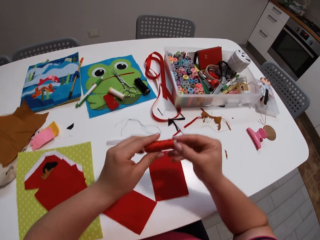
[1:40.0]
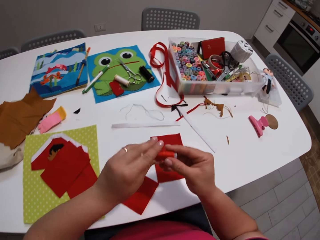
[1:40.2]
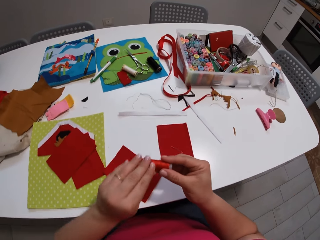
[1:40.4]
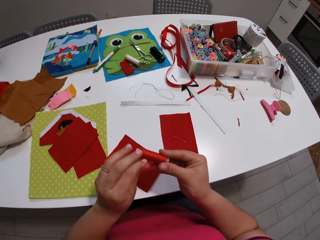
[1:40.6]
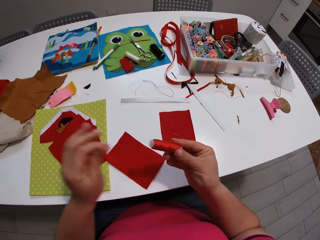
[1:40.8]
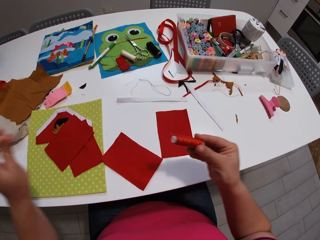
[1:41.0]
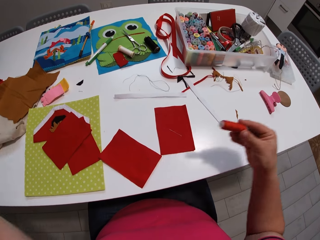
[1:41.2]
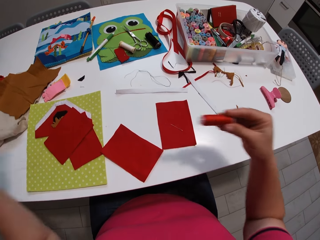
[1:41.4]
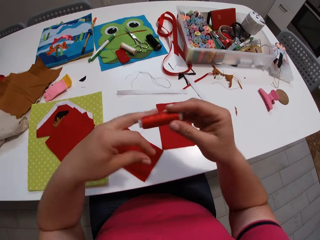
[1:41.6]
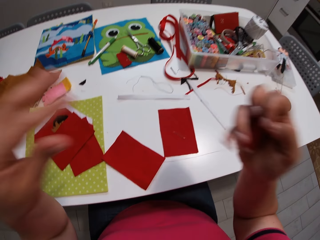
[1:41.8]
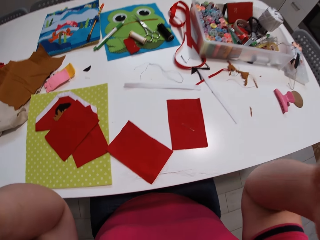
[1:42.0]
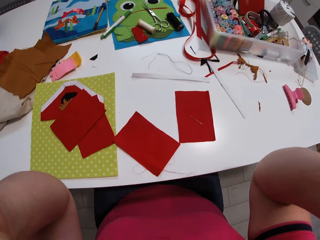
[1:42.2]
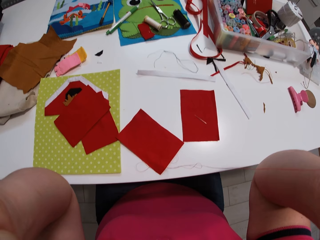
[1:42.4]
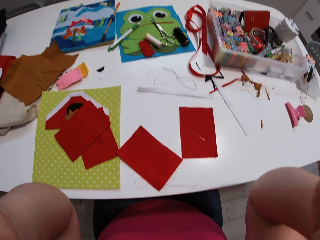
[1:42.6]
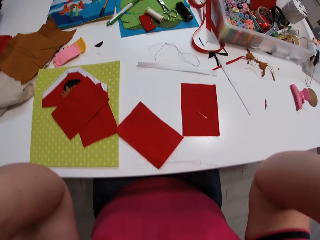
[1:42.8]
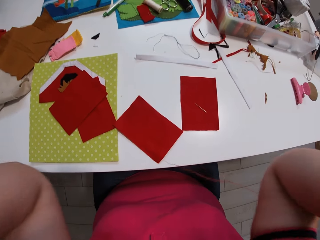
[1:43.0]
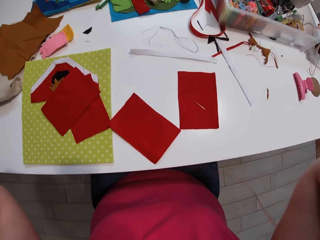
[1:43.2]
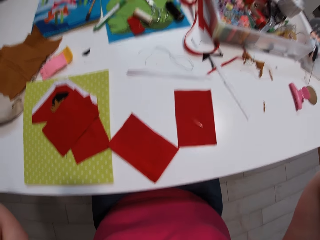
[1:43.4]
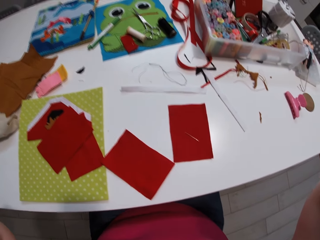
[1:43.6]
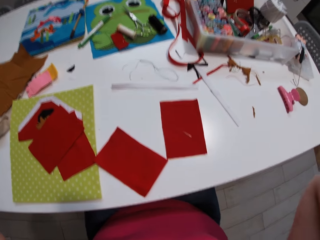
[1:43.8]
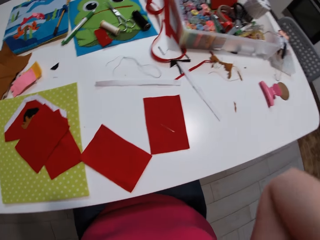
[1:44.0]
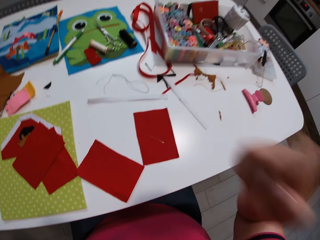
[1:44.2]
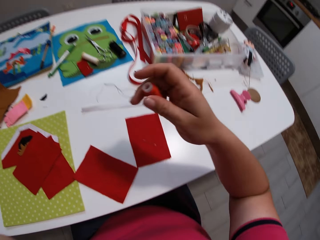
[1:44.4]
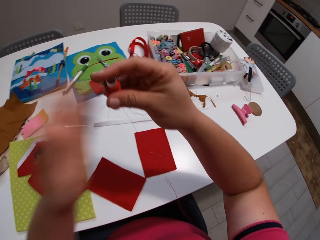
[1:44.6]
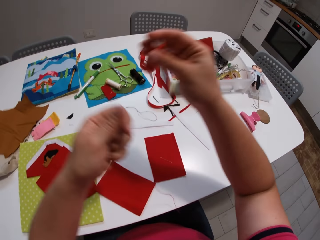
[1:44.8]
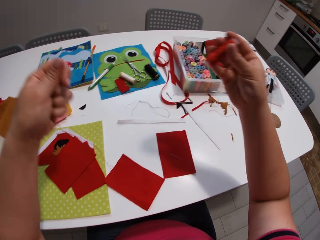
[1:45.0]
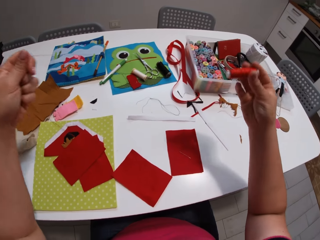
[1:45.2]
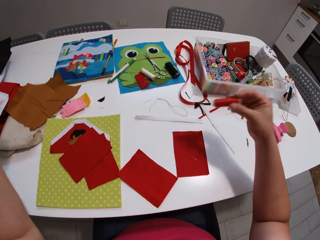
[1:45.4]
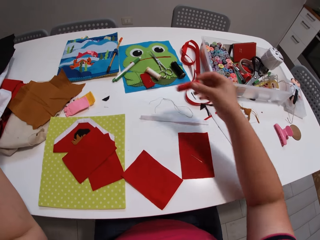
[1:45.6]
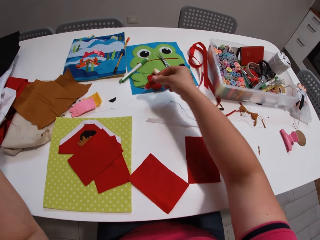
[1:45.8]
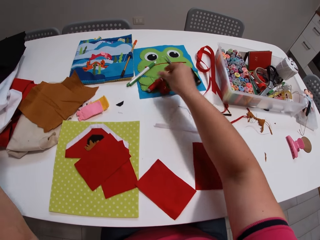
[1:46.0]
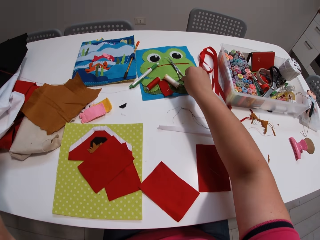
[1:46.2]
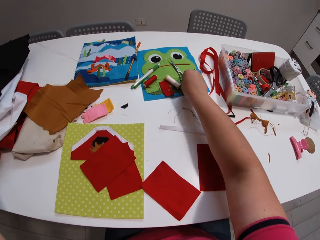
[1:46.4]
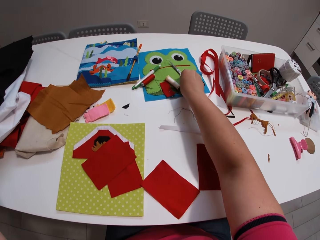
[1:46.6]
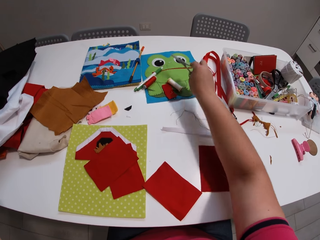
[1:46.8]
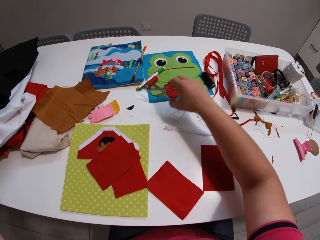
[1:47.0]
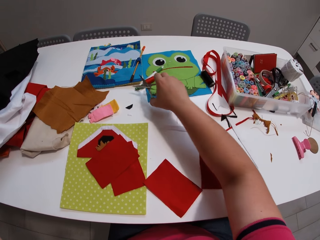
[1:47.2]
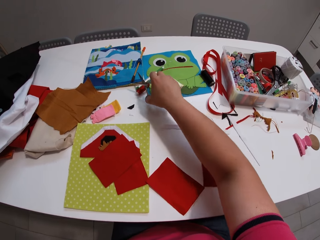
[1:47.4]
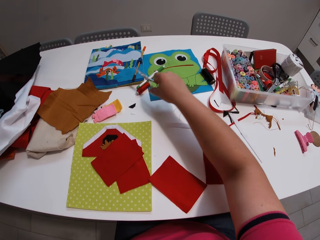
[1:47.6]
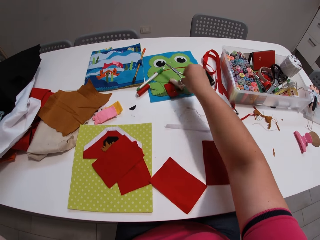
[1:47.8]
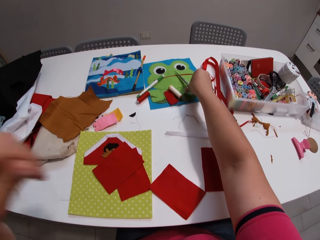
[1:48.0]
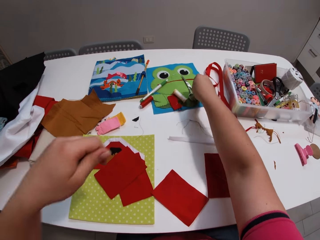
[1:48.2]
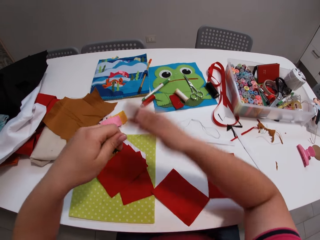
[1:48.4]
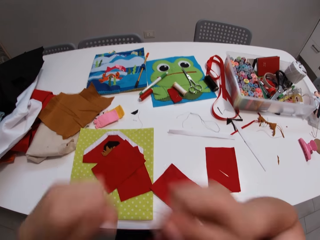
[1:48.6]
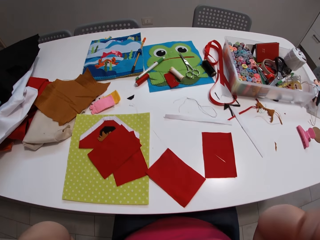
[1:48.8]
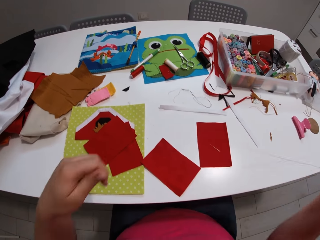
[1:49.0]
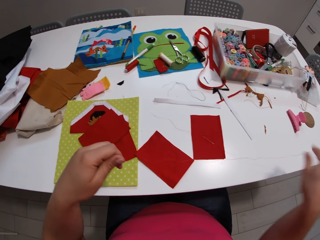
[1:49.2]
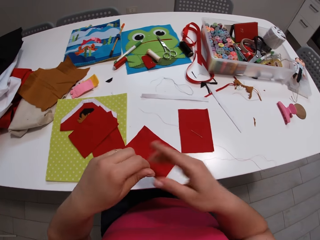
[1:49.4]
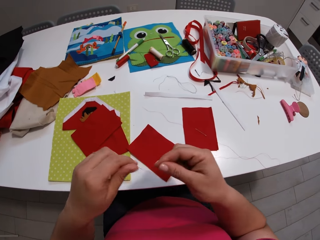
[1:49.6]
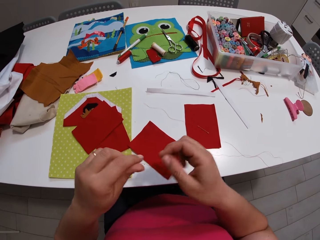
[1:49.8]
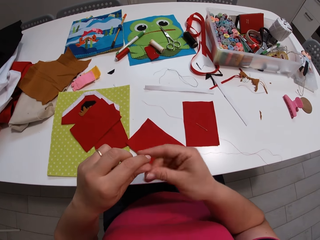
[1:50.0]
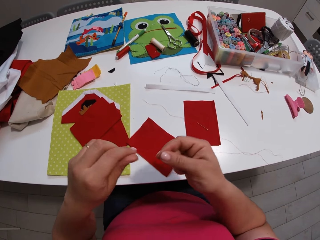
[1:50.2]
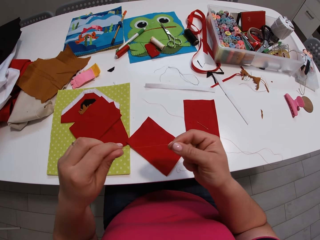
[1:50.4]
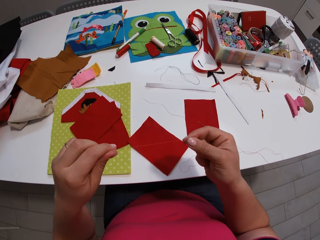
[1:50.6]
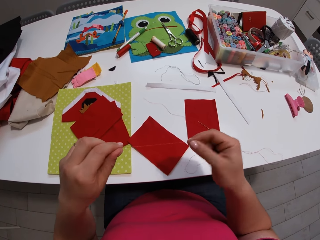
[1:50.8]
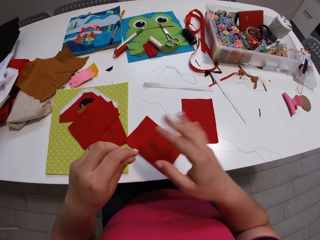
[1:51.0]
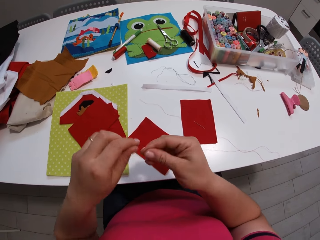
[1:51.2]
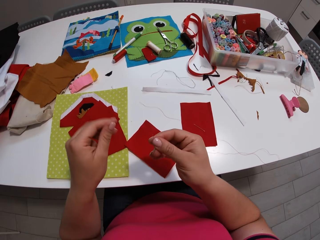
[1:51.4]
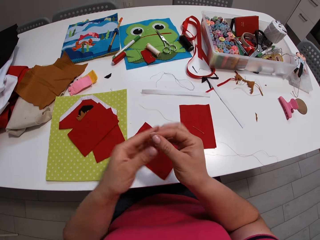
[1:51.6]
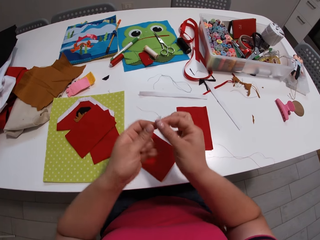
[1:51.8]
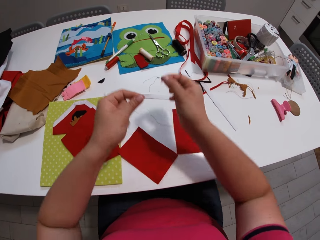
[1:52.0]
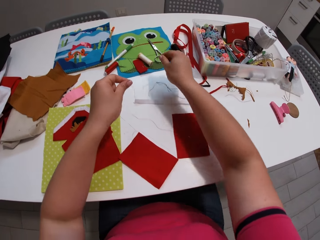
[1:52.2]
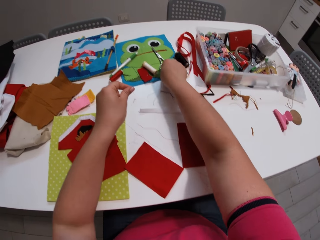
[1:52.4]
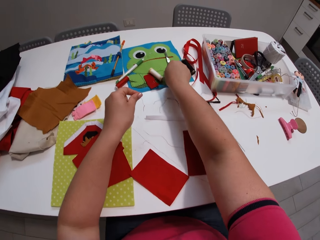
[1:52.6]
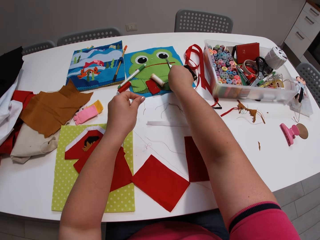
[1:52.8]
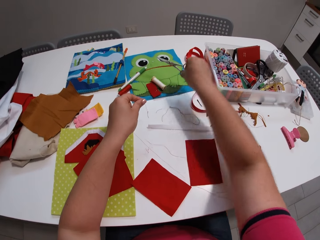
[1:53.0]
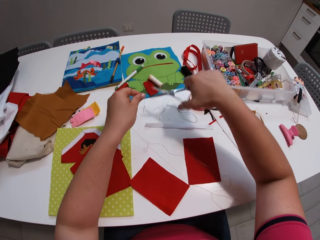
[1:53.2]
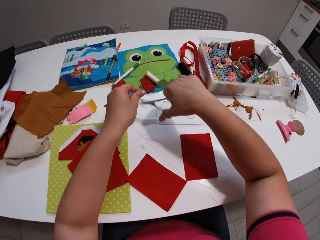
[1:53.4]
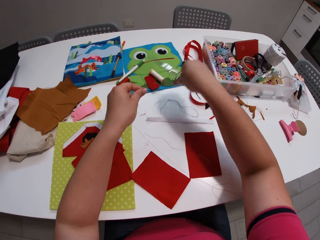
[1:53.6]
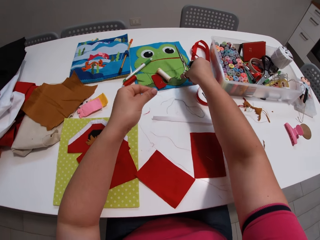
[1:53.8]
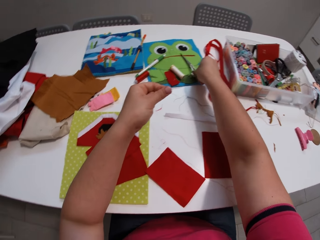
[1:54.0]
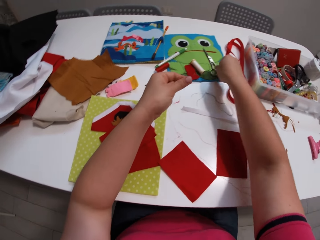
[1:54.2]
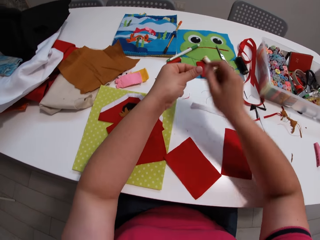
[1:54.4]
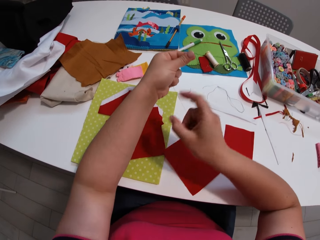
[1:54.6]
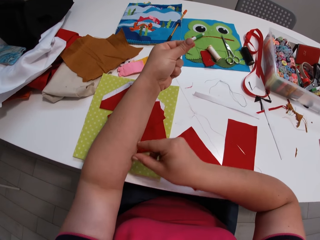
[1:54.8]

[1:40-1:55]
The camera wearer picks up a thread. They unroll the thread. They remove the thread. They adjust the camera. They put the thread down. They pick up scissors. They cut the thread. They put the scissors down. They pick up the scissors. They cut the thread. They put the scissors down.

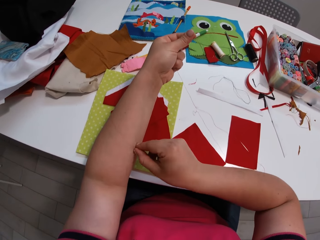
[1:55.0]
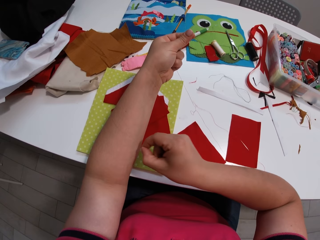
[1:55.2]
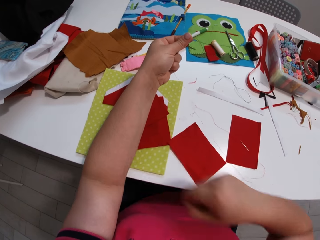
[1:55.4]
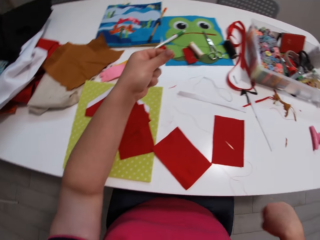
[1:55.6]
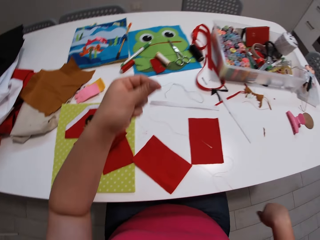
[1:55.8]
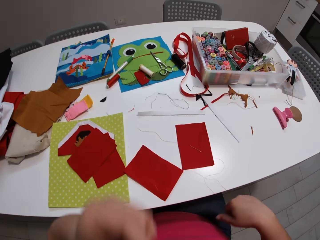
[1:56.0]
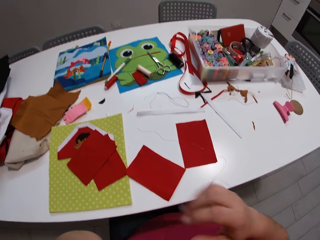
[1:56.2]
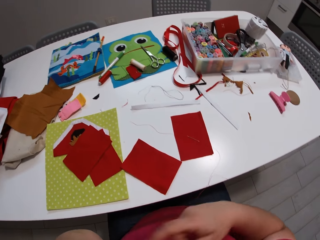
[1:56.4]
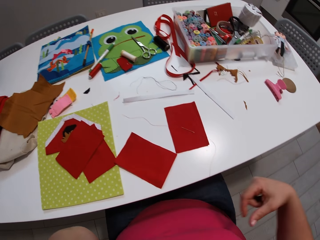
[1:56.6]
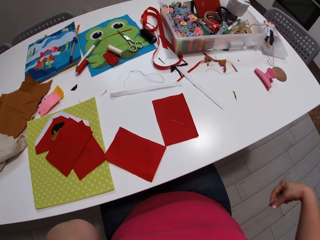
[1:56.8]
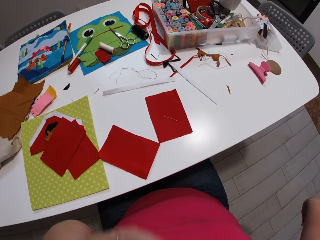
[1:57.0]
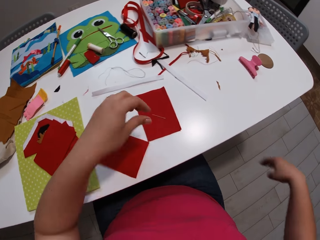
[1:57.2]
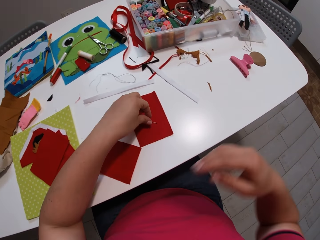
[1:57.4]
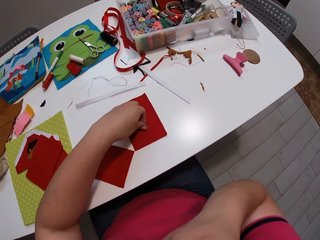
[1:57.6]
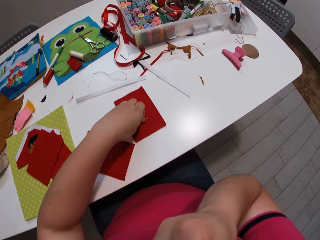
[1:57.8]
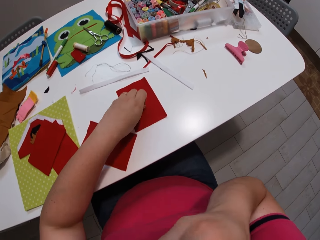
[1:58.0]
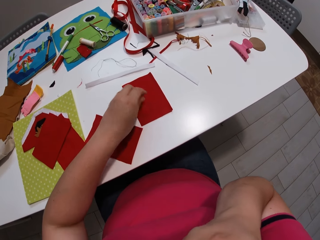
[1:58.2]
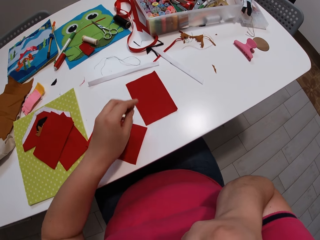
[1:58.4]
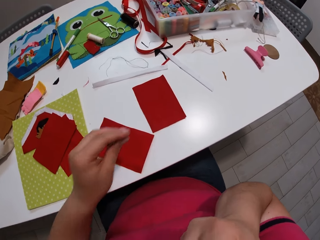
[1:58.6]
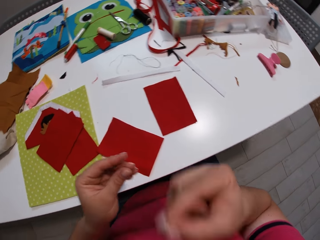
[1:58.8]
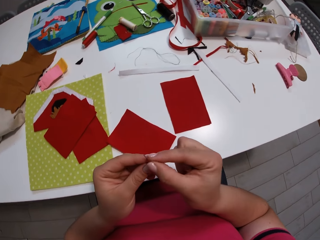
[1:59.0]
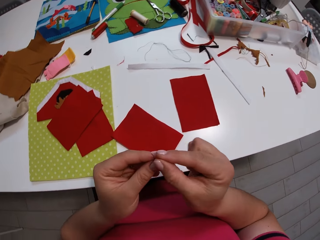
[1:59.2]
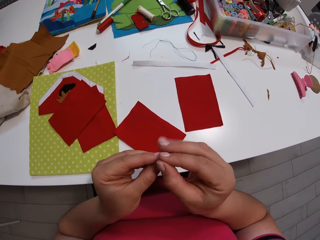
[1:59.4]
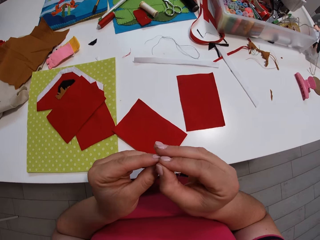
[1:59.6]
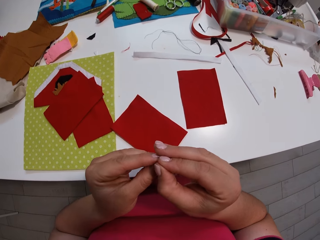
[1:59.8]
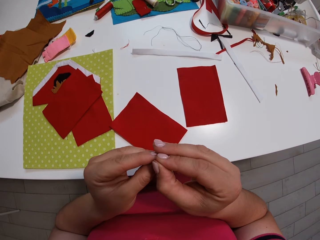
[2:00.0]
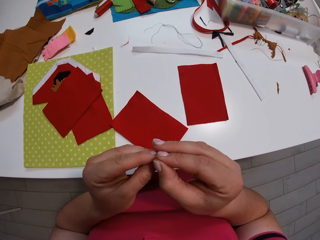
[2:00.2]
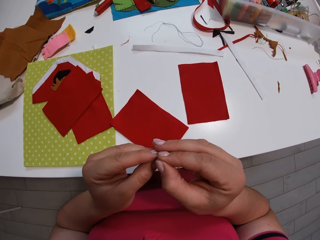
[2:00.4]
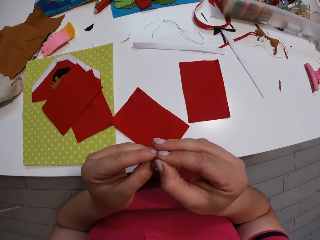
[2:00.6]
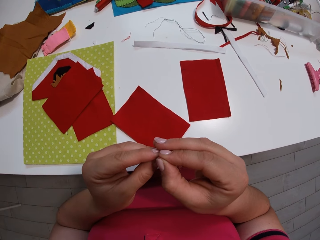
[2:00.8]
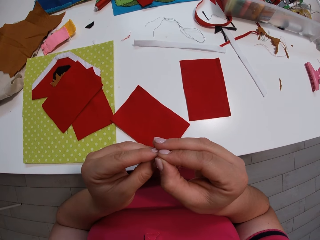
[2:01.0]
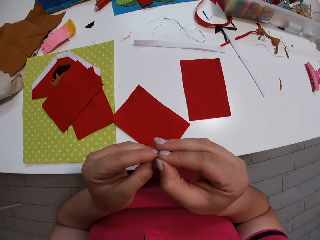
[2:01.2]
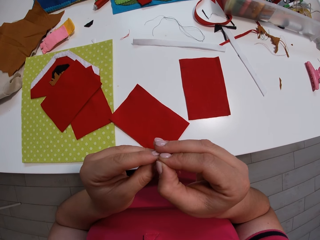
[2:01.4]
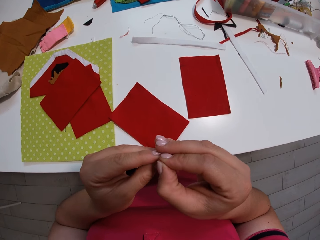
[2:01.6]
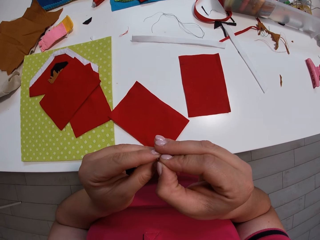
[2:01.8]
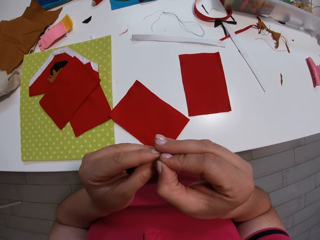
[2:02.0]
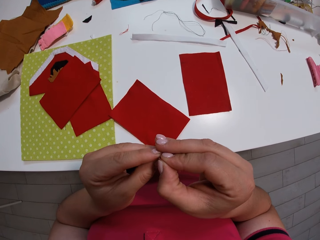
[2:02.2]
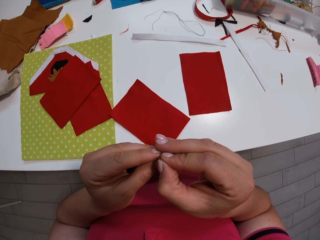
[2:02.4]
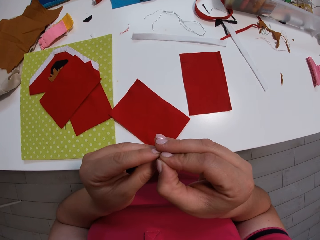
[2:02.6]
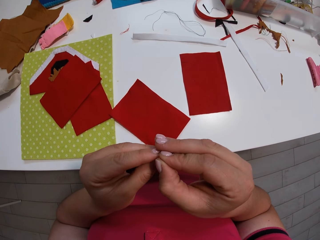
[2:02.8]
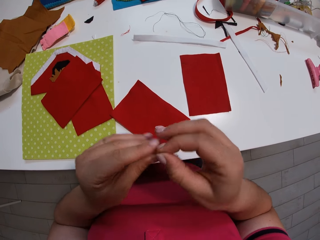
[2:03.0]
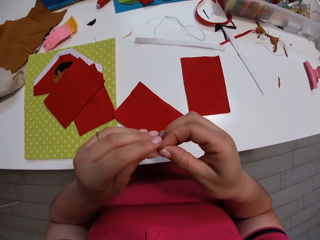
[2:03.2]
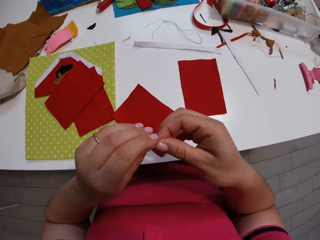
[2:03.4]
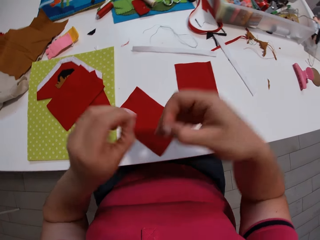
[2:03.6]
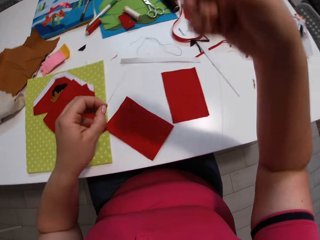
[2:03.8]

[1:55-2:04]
The camera wearer wets a thread. They pick up a sewing needle. They put the thread inside the sewing needle.
